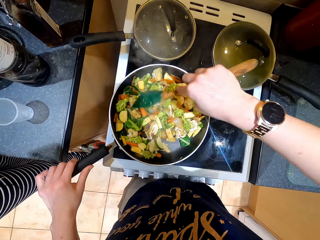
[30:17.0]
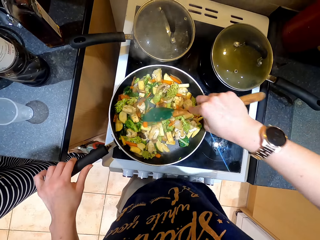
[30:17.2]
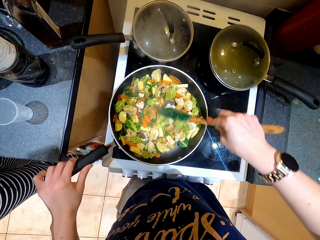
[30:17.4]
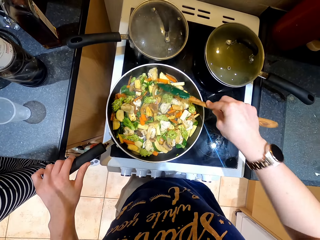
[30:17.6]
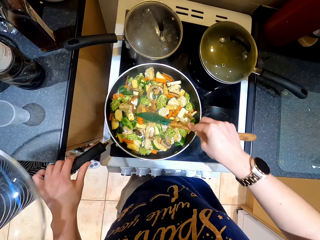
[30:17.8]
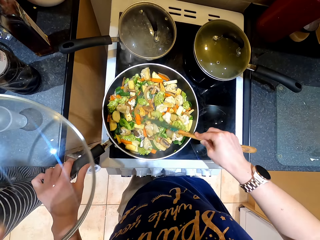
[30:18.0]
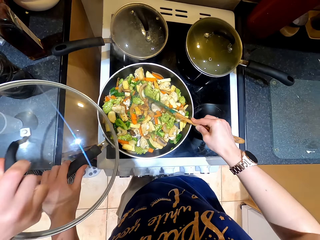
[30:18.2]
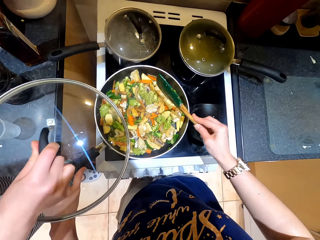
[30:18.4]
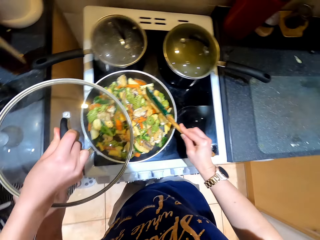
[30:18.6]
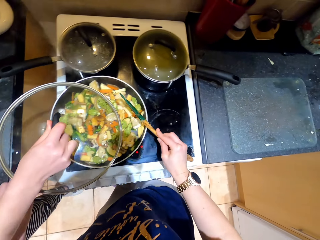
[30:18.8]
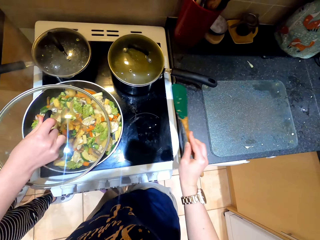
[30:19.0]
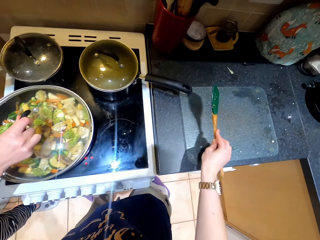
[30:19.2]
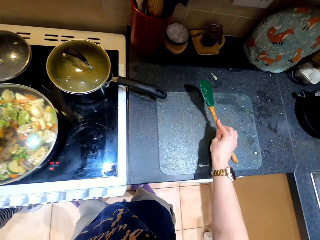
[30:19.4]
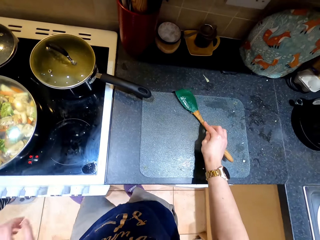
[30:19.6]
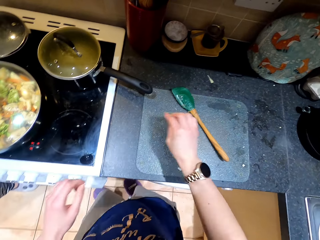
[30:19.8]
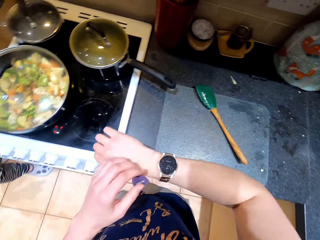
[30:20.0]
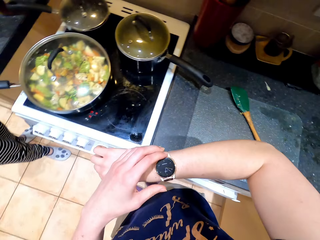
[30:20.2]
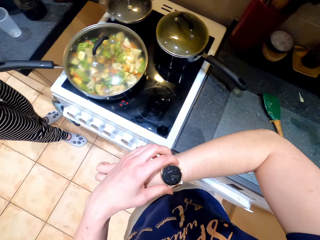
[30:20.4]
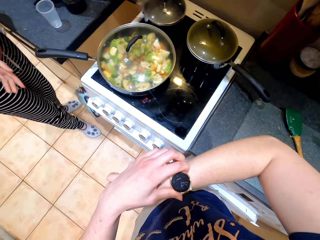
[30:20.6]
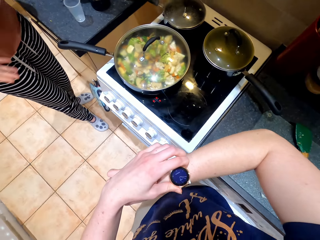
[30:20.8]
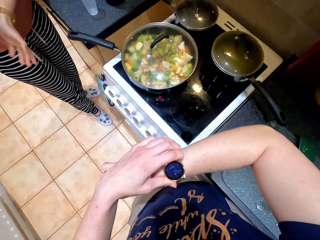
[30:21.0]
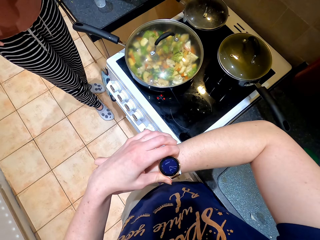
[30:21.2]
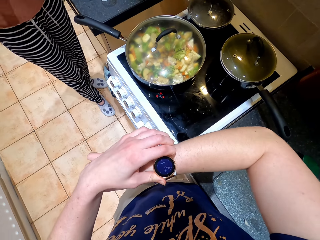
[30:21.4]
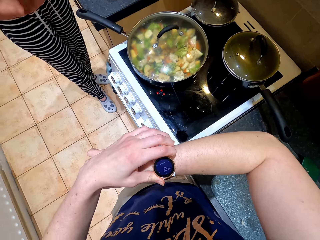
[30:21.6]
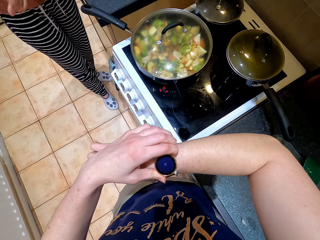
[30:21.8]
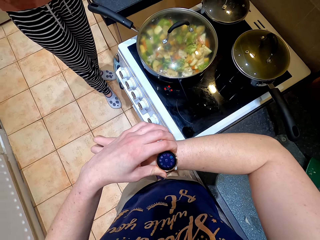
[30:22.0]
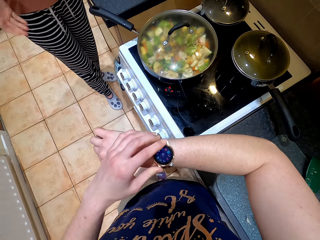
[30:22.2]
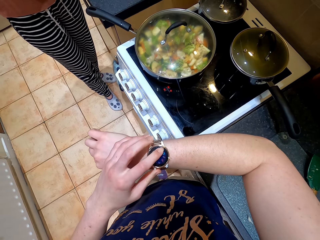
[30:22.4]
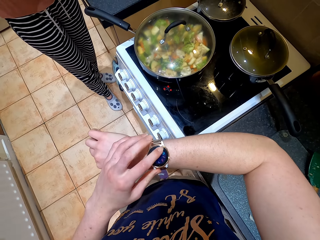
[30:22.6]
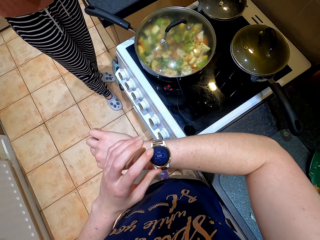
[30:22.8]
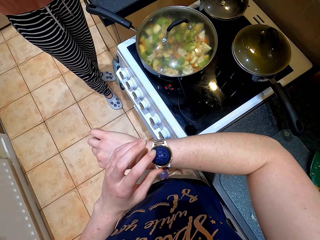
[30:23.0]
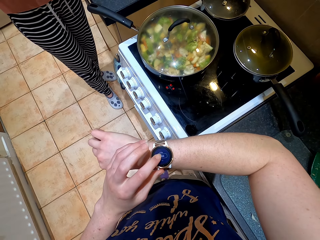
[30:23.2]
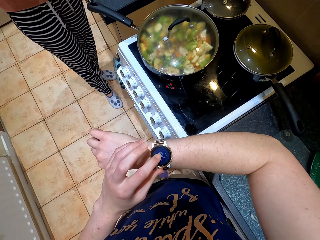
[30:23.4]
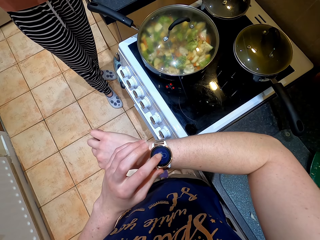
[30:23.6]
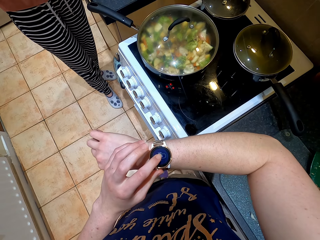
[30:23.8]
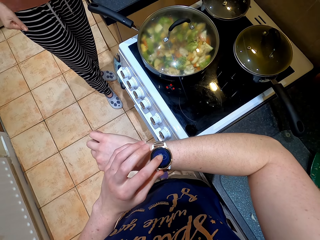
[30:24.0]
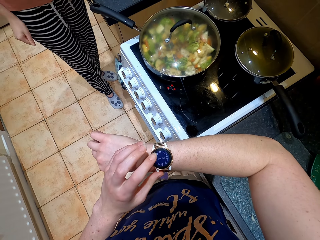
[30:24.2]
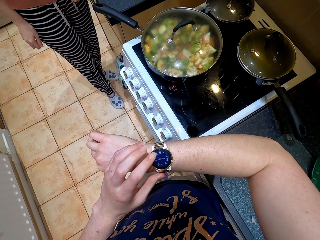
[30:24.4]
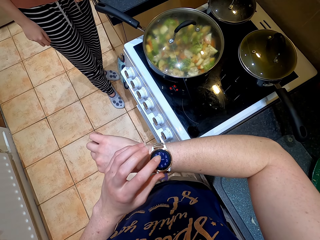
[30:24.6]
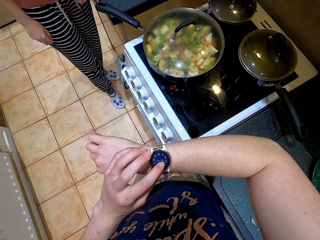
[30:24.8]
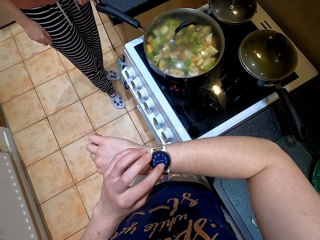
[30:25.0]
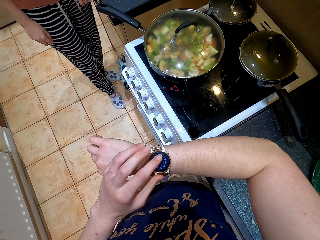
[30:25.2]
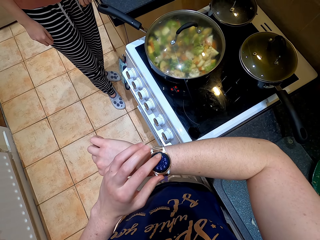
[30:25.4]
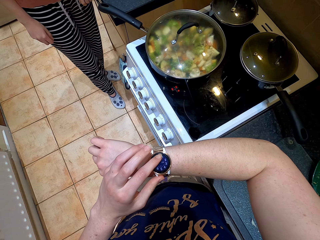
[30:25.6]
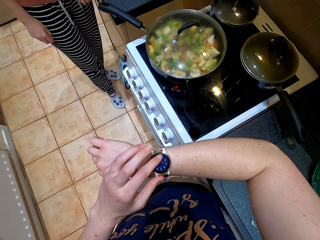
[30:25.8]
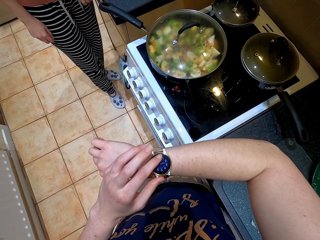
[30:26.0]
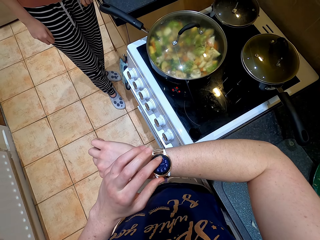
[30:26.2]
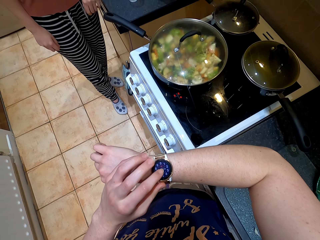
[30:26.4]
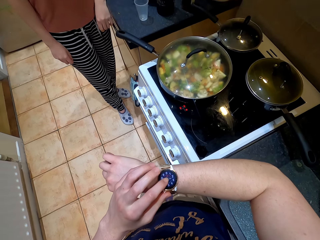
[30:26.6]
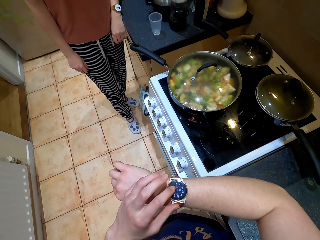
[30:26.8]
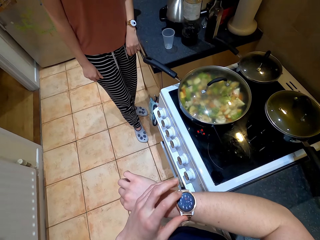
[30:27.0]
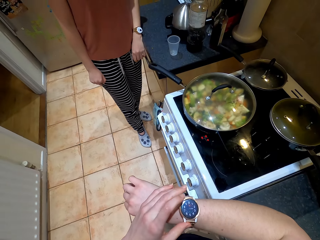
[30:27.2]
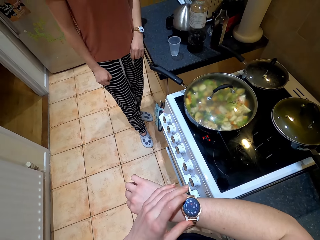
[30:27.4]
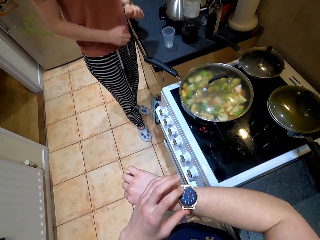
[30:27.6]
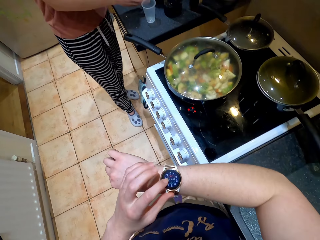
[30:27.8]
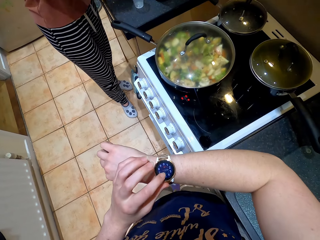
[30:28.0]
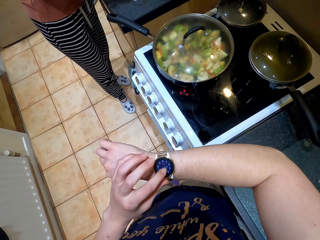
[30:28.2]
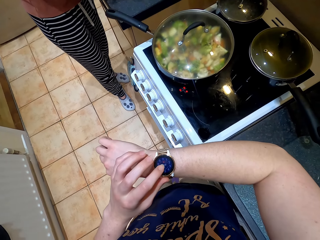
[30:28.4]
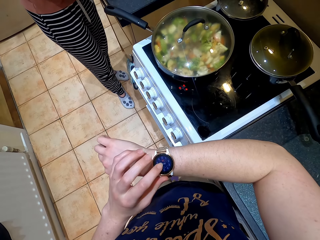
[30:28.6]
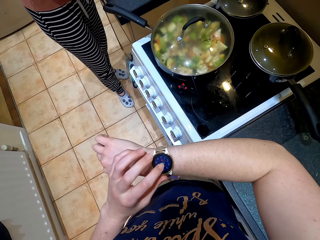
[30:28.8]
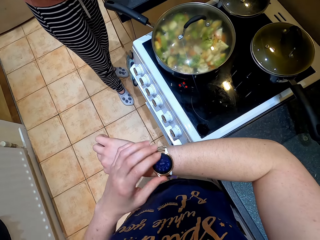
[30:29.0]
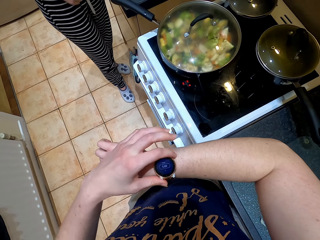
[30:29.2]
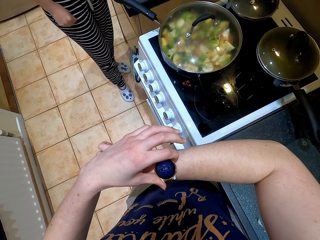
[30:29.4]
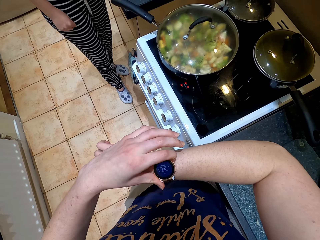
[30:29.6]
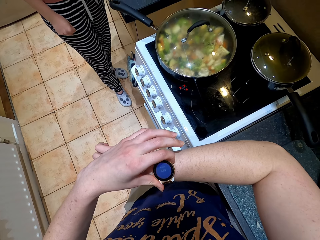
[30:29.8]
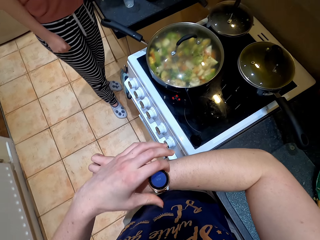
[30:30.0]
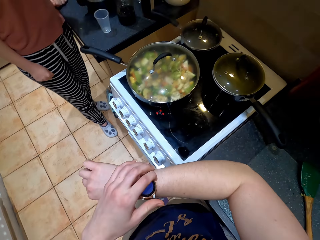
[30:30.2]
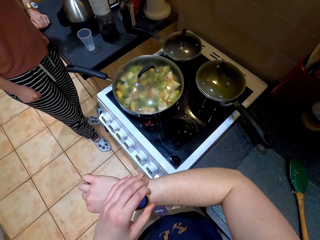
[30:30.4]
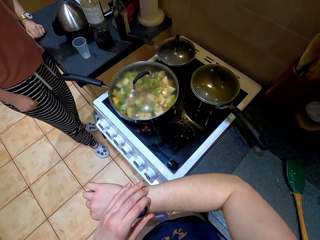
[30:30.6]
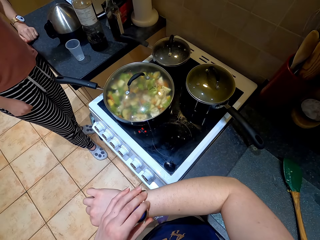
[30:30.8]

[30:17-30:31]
The camera wearer hits the cooking pot. A lady covers the cooking pot with a lid. The camera wearer puts the cooking stick aside. They look at the watch and hold the watch. The lady rubs her hands. The camera wearer operates the watch. The lady moves both hands.
